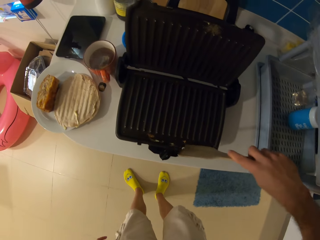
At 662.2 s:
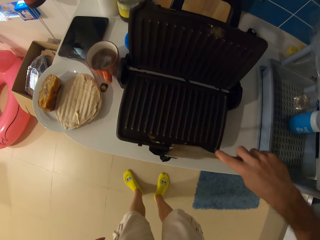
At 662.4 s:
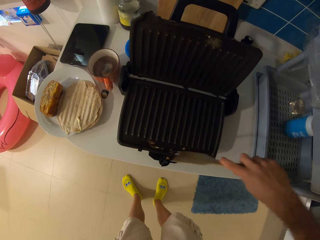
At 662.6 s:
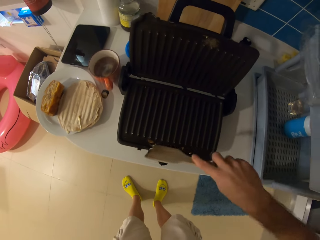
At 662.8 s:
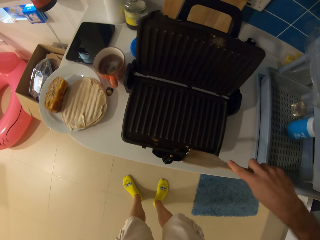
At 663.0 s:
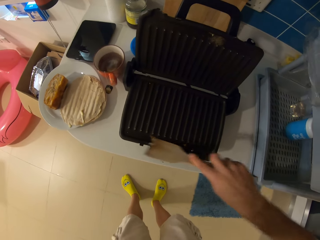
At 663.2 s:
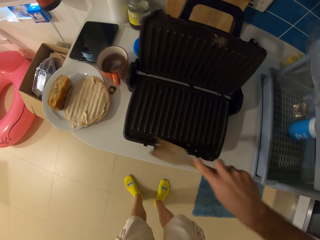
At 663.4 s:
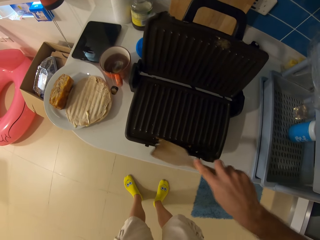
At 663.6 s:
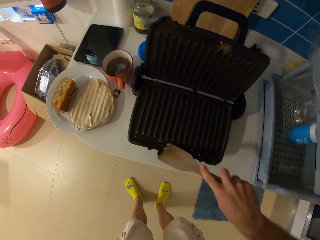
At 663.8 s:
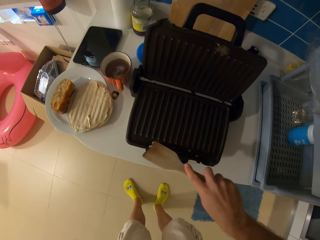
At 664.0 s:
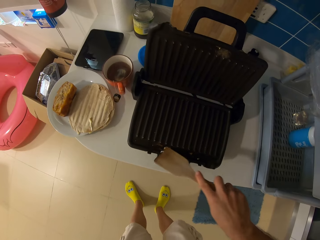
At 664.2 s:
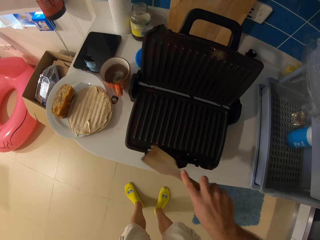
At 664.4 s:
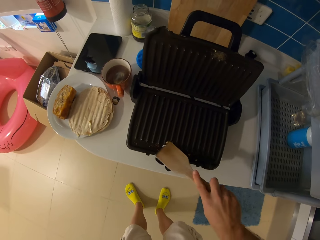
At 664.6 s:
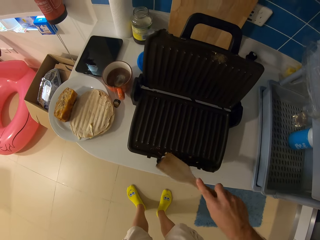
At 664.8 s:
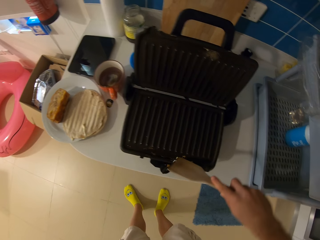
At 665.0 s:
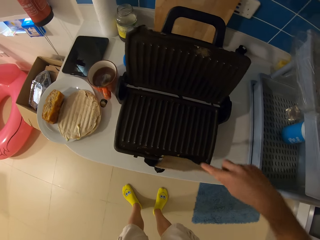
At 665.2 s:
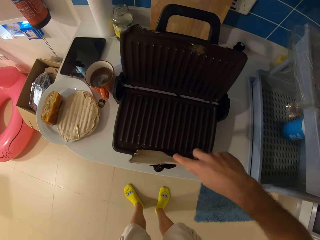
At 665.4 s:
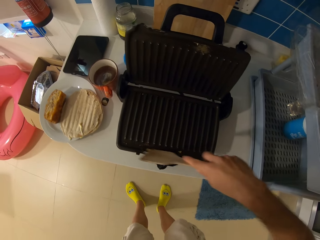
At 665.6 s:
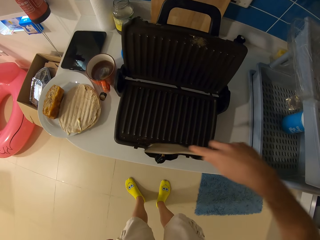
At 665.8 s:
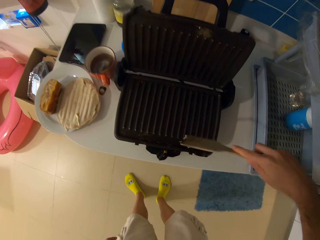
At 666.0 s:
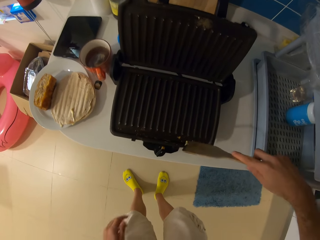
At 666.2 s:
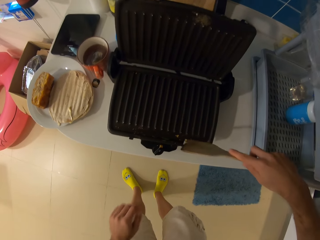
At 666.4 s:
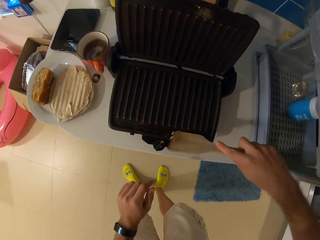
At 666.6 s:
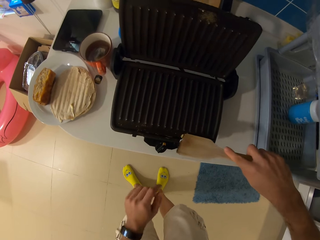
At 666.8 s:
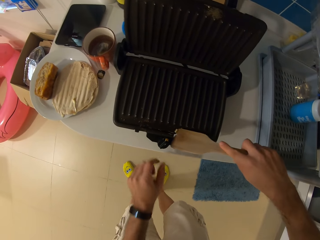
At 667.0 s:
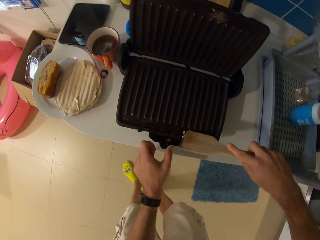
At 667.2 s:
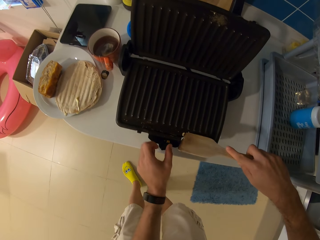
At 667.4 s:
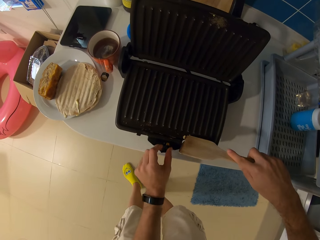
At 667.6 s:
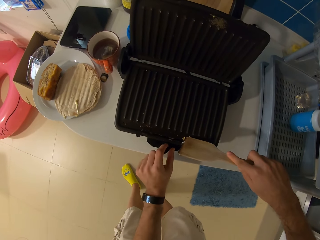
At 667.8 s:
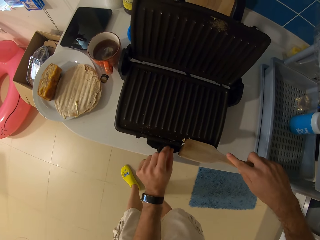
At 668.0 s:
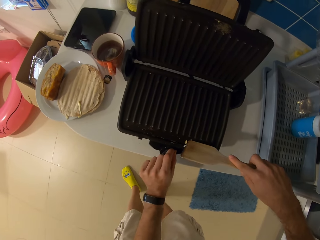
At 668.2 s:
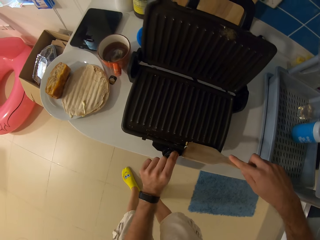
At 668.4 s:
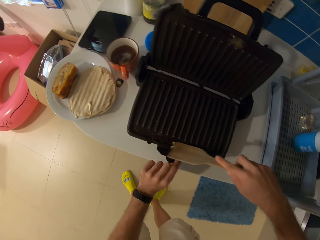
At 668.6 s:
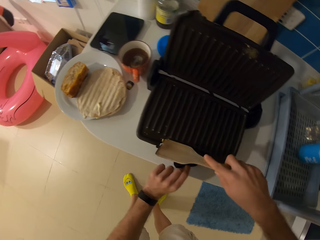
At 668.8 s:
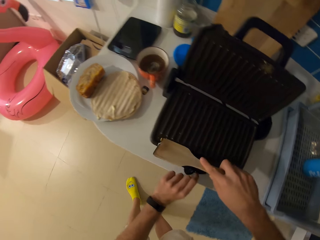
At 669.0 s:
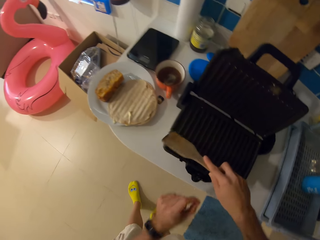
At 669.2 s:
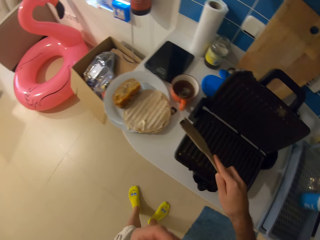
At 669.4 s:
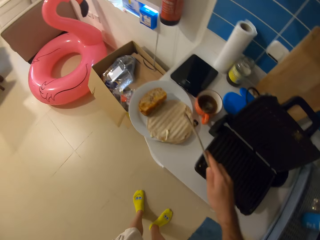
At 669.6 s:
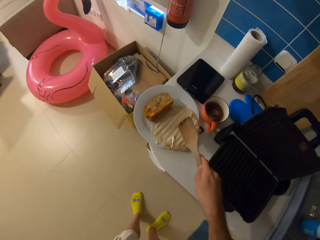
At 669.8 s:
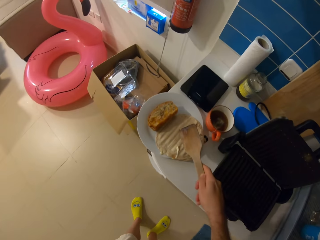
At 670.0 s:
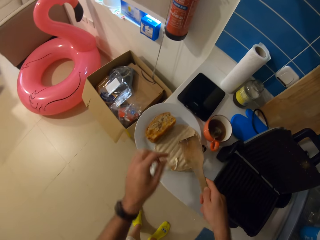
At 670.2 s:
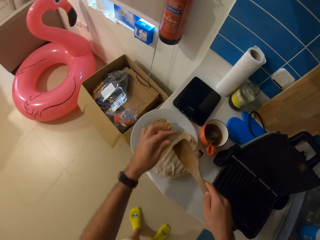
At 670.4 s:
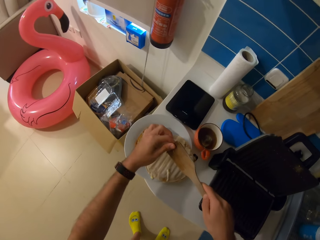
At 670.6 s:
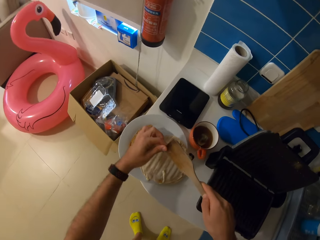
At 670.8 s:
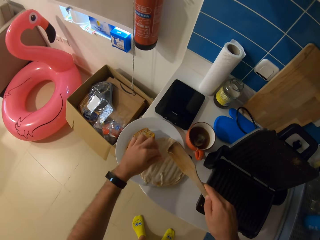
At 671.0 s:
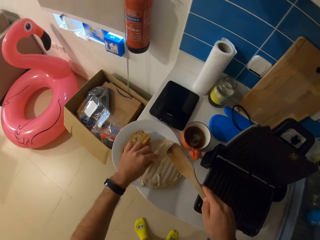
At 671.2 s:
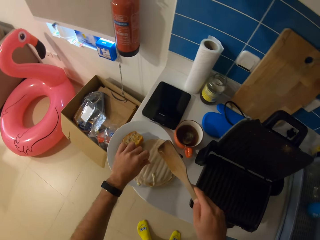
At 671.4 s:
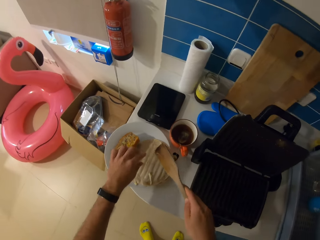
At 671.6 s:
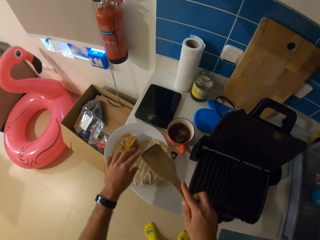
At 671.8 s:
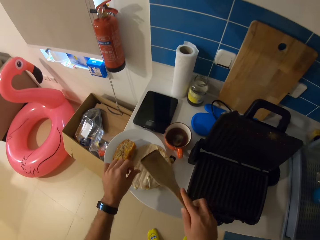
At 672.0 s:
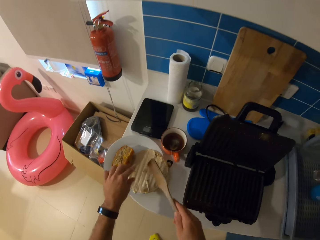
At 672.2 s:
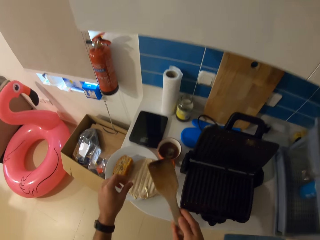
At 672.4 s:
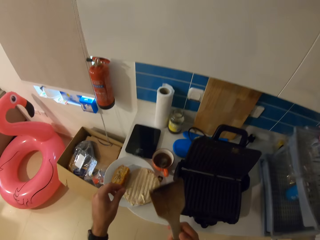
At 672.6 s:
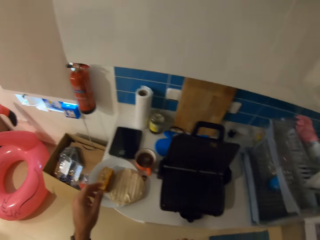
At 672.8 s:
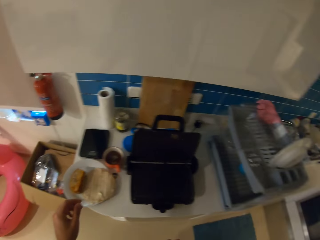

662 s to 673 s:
The camera wearer turns a knob. They remove a piece from the cooking stick.

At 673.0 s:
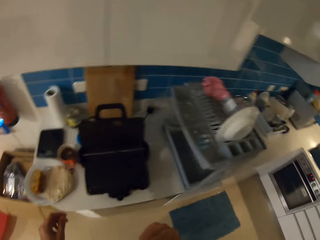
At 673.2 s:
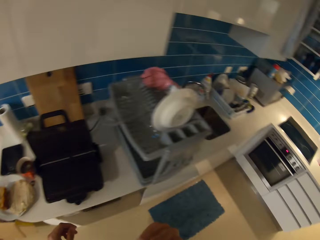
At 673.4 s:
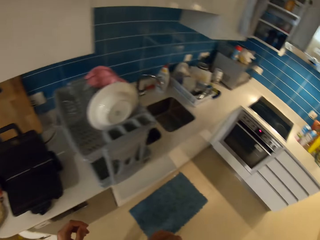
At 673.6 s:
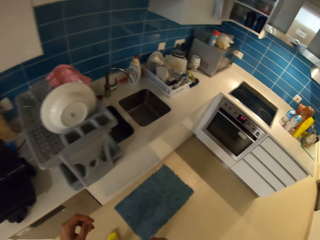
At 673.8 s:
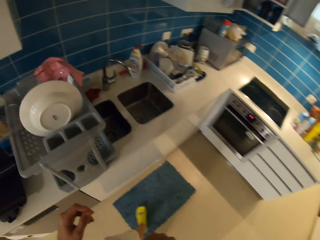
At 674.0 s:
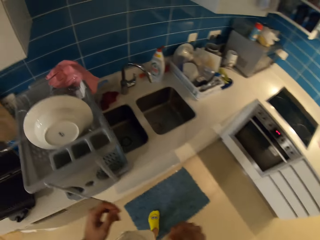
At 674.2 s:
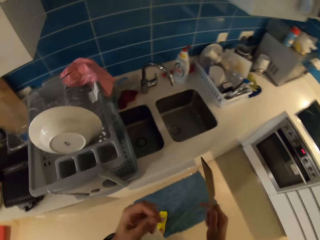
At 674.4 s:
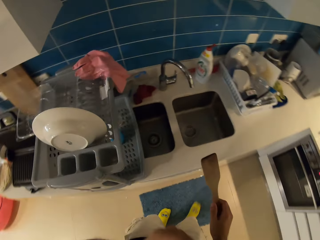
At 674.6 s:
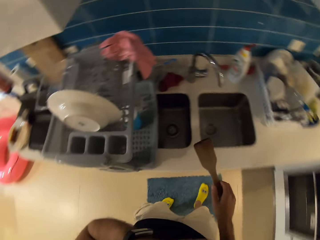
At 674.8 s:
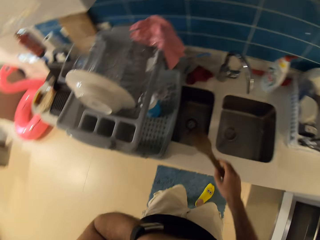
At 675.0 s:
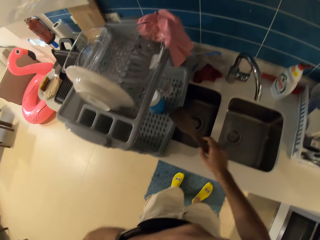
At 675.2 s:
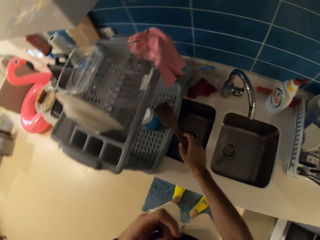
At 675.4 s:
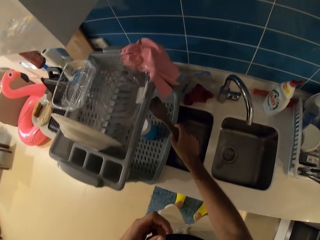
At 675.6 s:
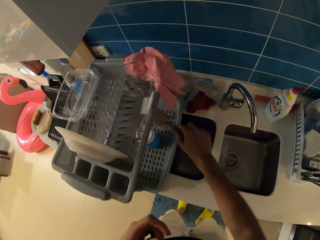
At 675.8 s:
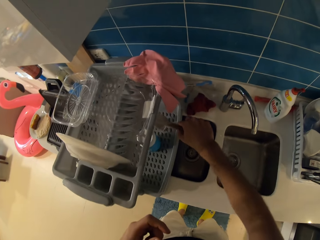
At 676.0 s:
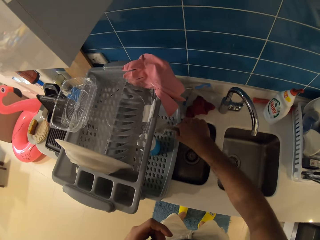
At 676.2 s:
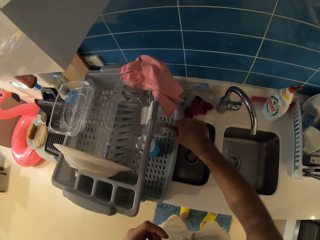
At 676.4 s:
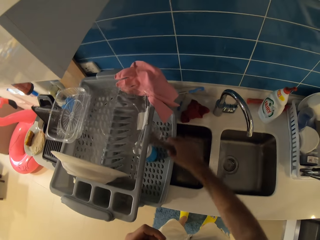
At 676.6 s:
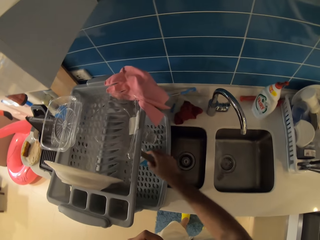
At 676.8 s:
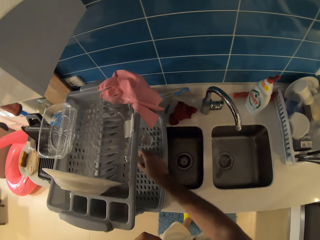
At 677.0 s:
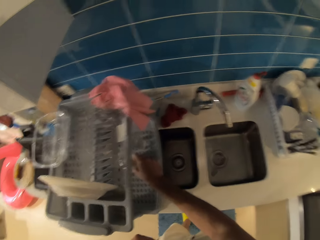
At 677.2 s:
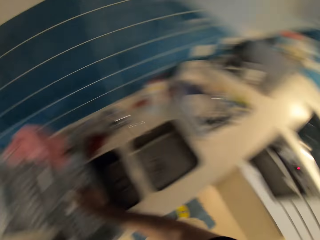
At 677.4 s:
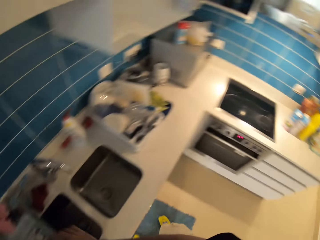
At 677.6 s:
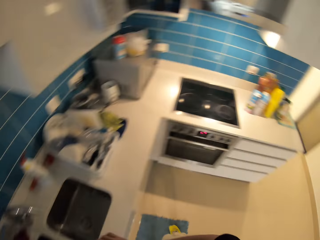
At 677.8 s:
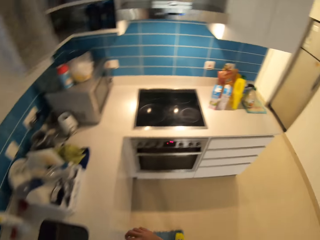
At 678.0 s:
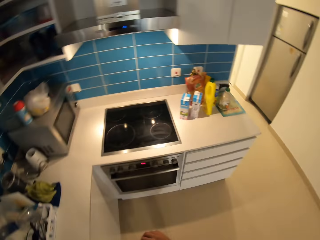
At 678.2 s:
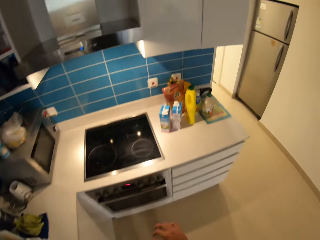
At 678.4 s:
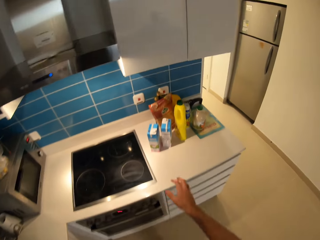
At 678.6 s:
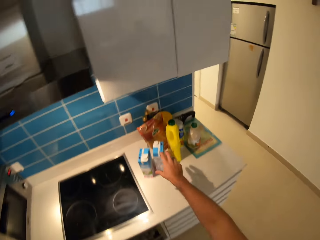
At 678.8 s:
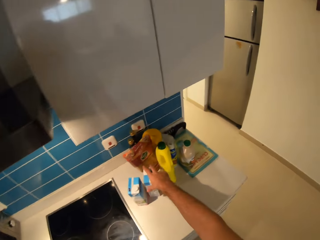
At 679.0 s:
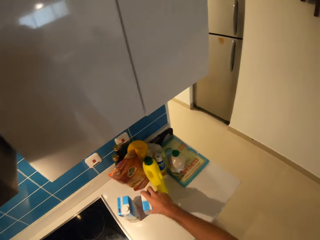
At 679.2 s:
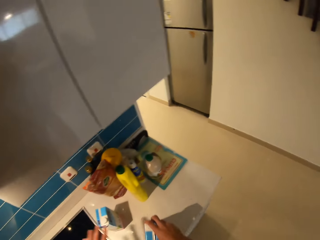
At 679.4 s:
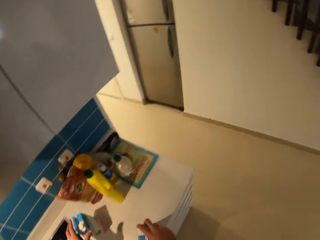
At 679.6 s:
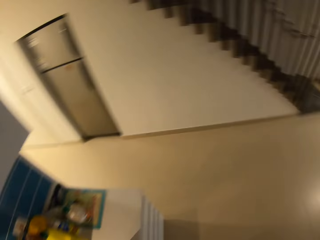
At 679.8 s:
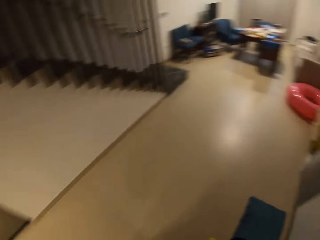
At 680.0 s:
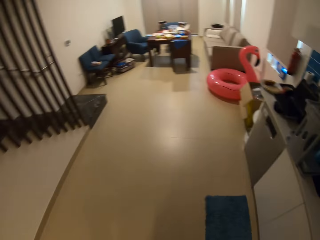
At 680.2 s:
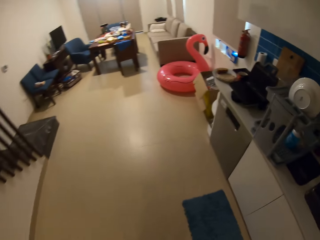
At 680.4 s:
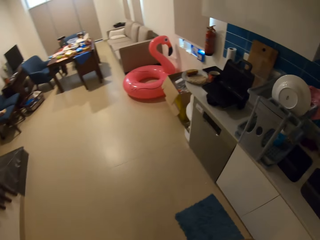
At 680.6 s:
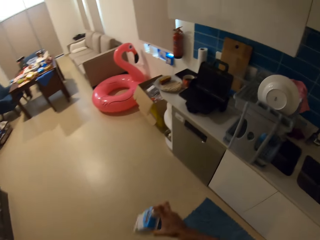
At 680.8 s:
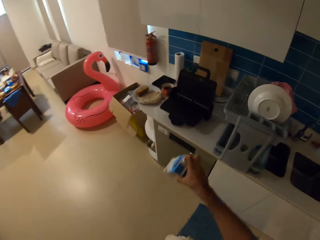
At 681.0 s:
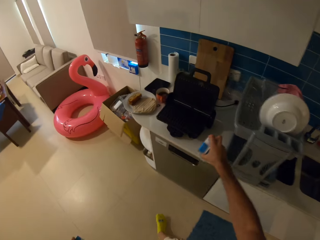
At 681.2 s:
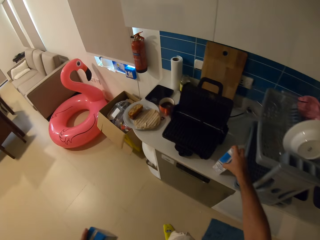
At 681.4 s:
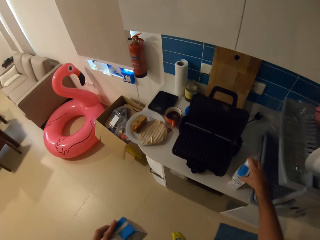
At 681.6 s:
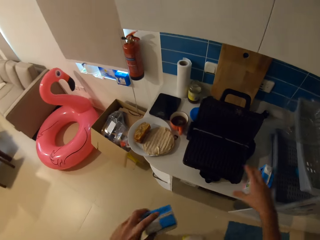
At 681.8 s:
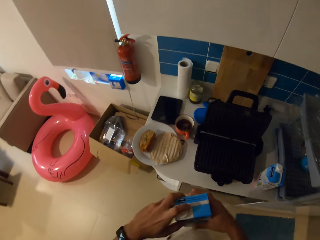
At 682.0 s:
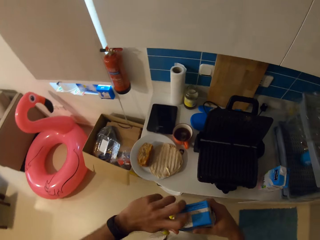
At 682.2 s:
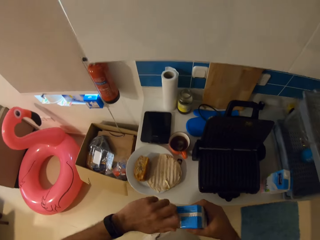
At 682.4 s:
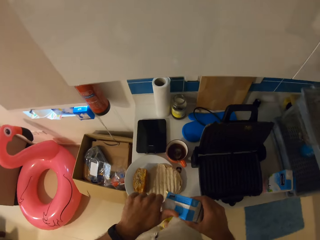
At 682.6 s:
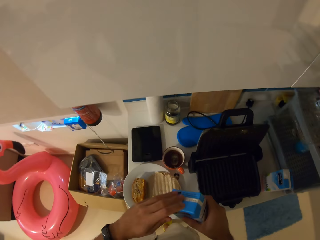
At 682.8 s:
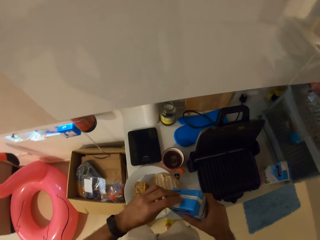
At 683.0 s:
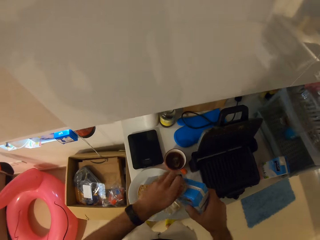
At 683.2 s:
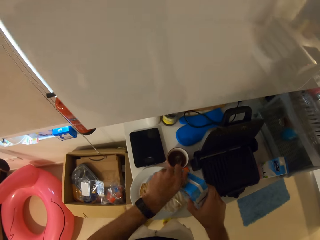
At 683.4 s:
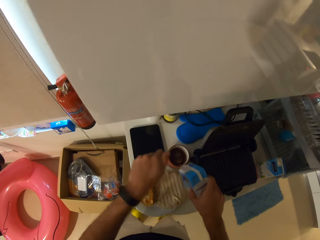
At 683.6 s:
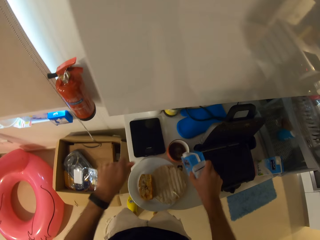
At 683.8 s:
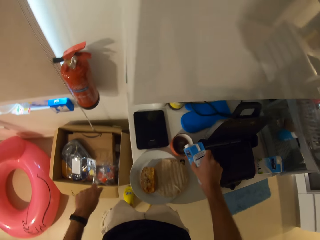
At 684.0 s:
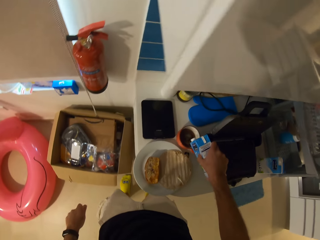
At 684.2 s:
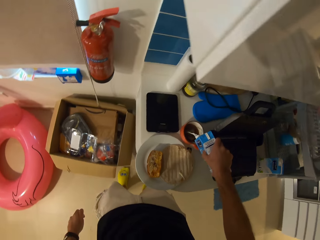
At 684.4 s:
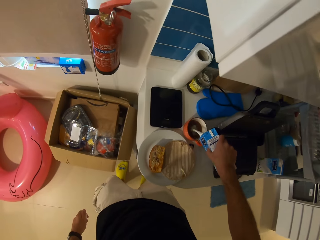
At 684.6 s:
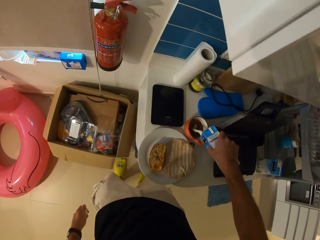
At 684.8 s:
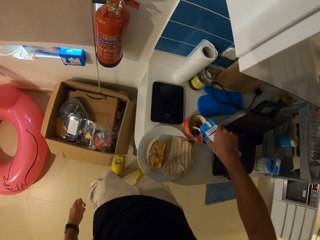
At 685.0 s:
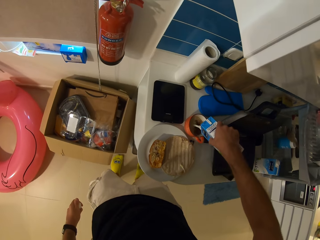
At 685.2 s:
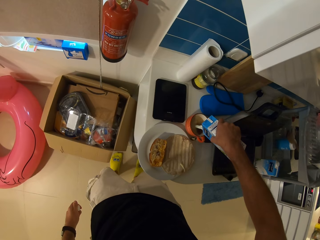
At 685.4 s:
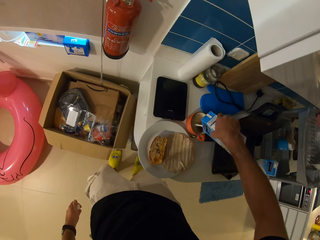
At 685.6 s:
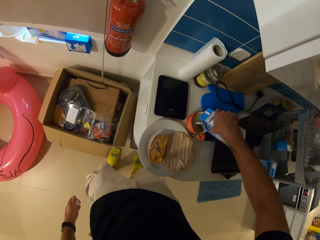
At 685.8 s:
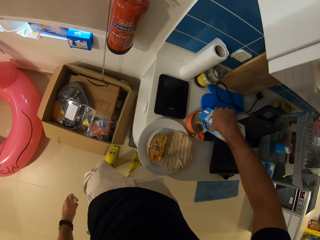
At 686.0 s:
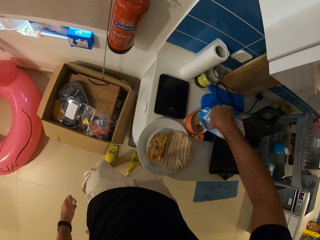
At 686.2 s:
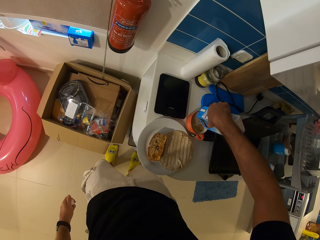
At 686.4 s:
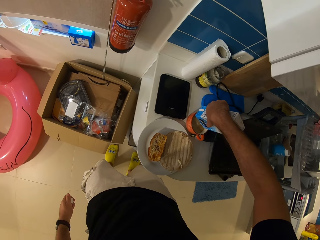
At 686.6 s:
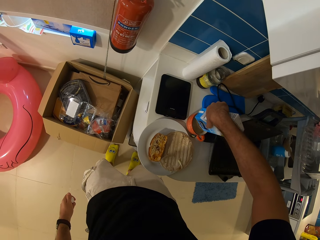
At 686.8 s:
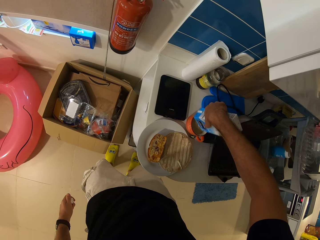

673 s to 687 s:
The camera wearer walks in the room. He places the wooden spatula spoon in his right hand in the plate rack. He walks around in the room. He walks in the room. He picks up boxes of milk with his hands from the kitchen counter. He places the milk box in his right hand on the kitchen counter. He passes the milk box in his left hand to his right hand. He opens the lid of the milk box in his right hand with his left hand. He pours milk from the milk box in his right hand into the cup of tea.
